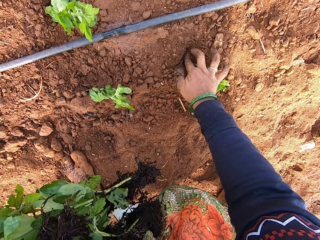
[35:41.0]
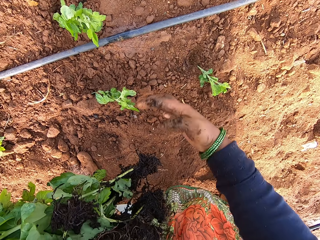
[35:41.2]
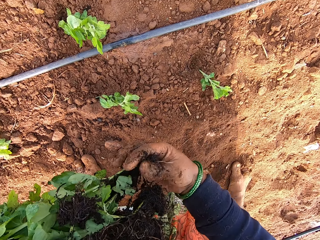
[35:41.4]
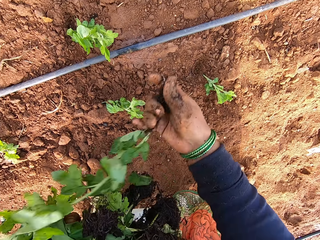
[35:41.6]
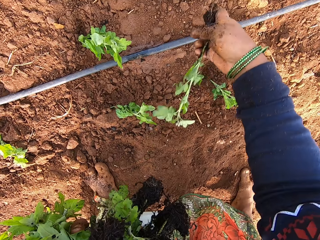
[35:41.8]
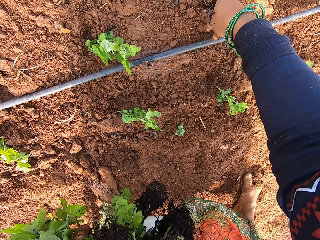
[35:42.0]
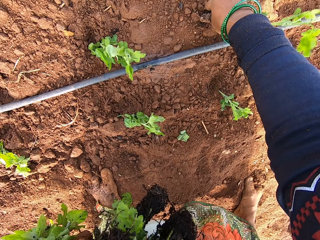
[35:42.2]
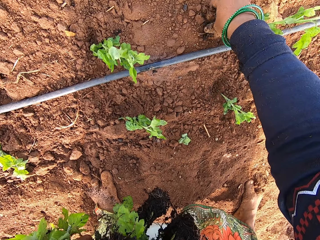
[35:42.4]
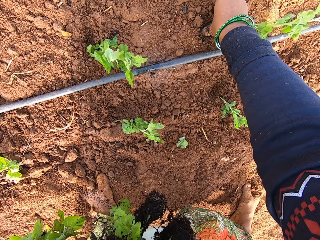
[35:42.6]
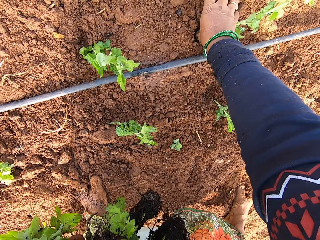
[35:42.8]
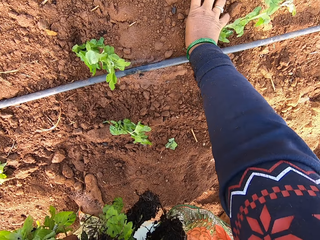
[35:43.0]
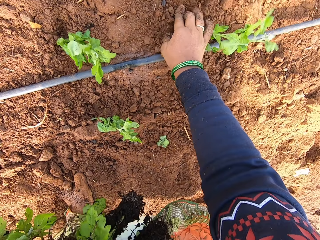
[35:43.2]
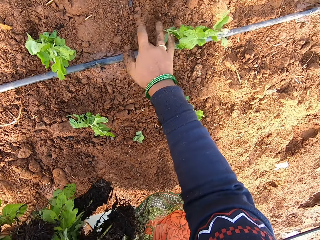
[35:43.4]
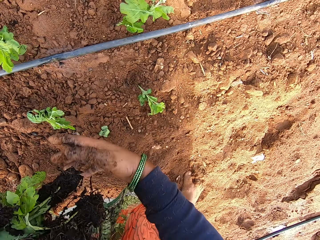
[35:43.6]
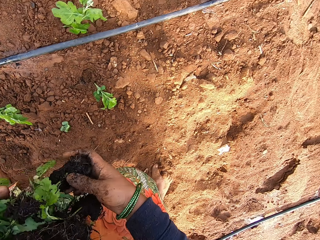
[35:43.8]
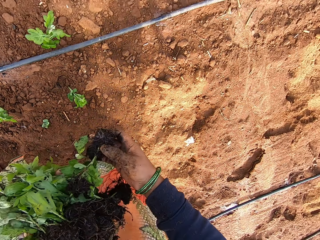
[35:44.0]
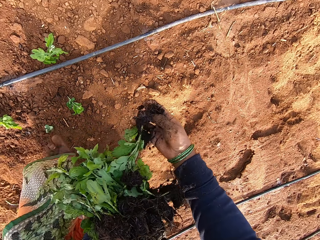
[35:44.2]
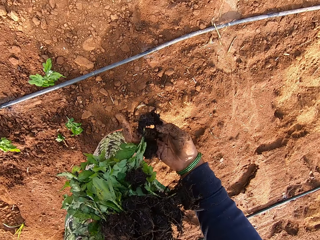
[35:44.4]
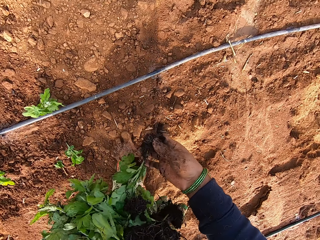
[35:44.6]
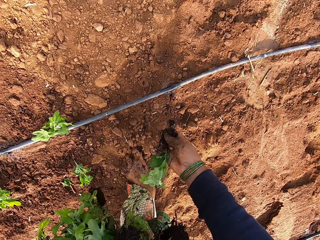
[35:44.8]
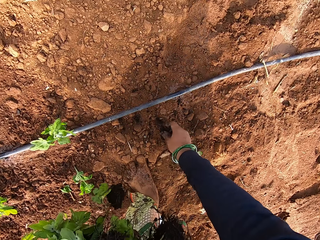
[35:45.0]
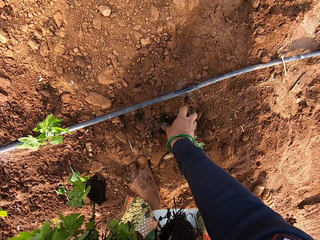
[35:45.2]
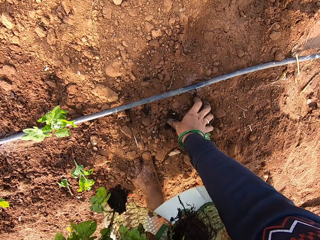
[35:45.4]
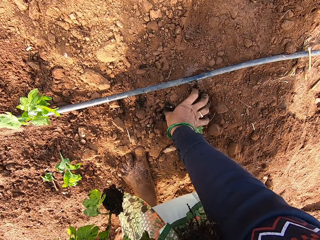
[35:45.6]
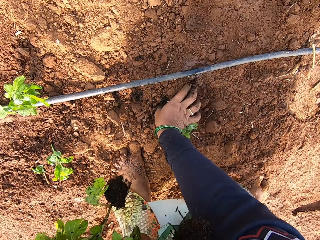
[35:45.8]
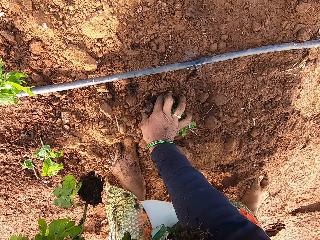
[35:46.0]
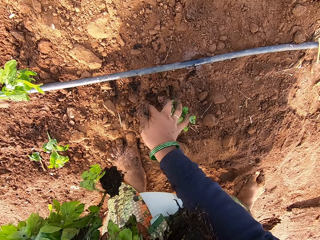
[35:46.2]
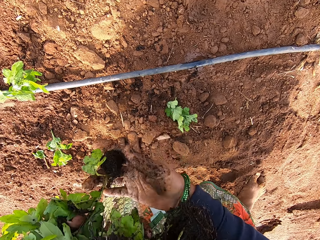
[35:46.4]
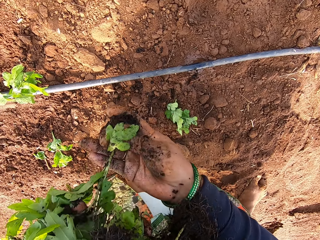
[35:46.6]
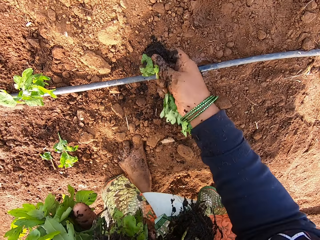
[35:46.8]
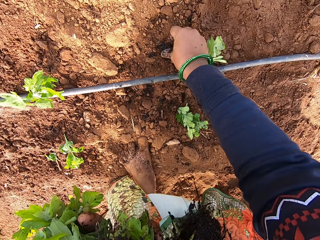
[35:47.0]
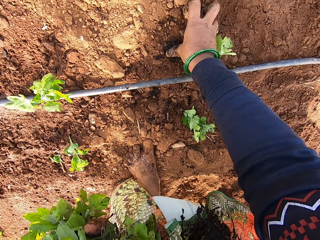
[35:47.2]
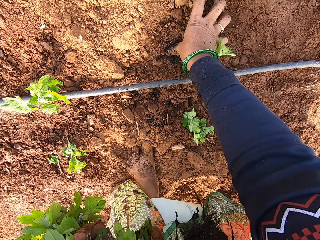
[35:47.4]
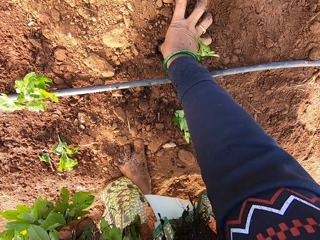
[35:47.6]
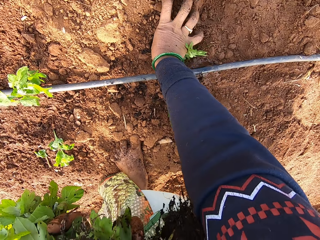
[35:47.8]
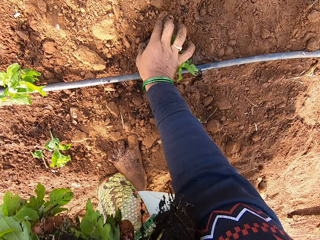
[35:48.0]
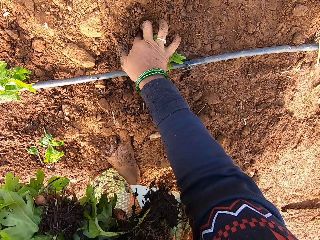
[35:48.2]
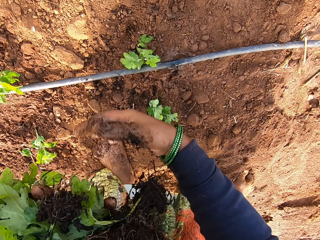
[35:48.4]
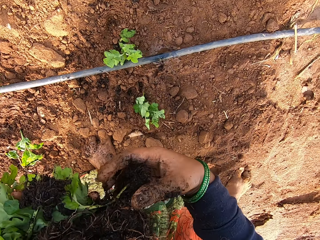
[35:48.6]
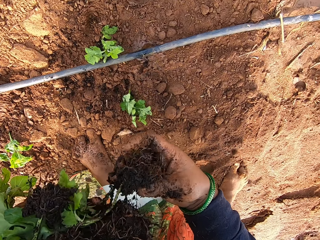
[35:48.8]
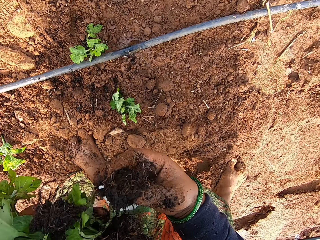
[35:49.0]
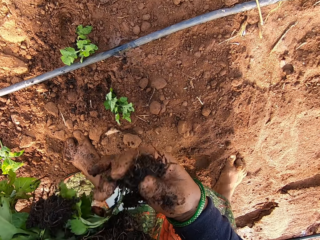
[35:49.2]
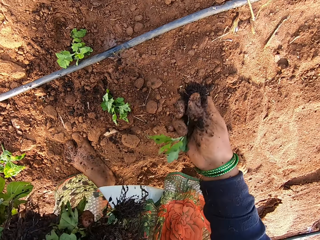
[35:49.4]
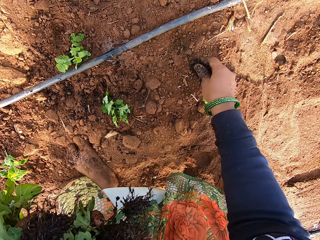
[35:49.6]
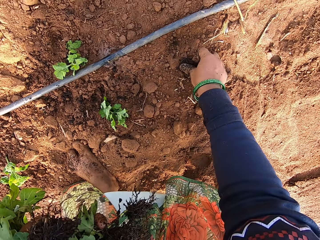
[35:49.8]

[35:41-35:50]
The camera wearer takes a plant from her left hand with her right hand. She puts the plant in the ground with her right hand. She takes the plant from her left hand with her right hand. She puts the plant in the ground with her right hand. She takes the plant from her left hand with her right hand. She puts the plant in the ground with her right hand. She takes the plant from her left hand with her right hand. She puts the plant in the ground with her right hand.

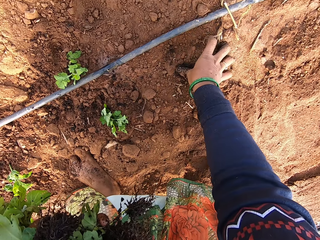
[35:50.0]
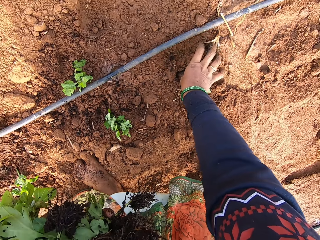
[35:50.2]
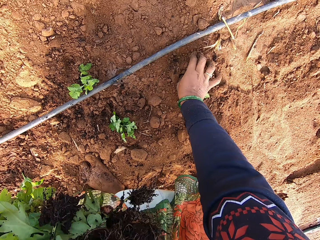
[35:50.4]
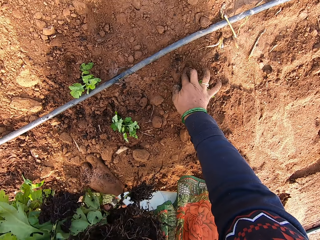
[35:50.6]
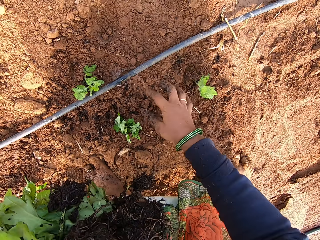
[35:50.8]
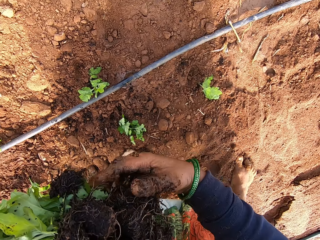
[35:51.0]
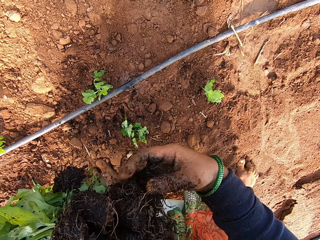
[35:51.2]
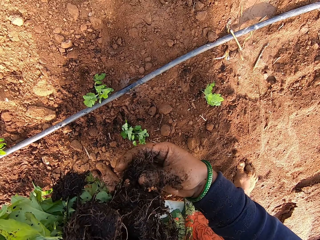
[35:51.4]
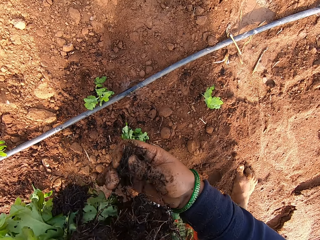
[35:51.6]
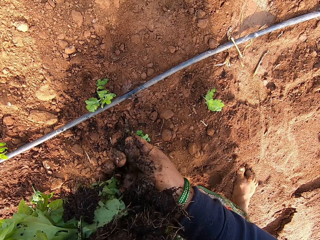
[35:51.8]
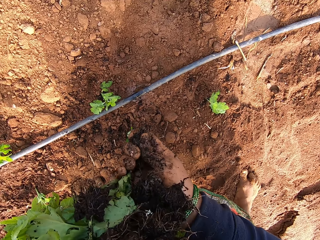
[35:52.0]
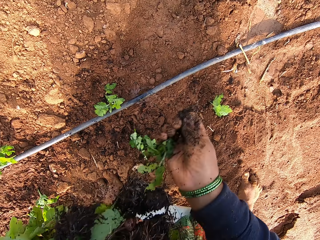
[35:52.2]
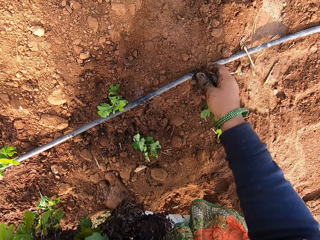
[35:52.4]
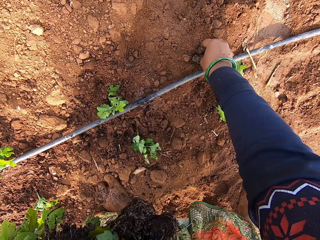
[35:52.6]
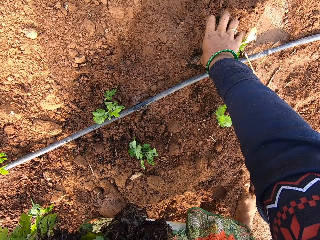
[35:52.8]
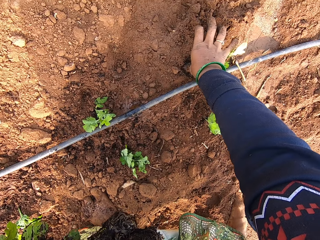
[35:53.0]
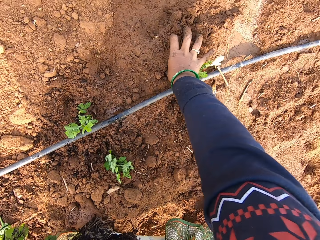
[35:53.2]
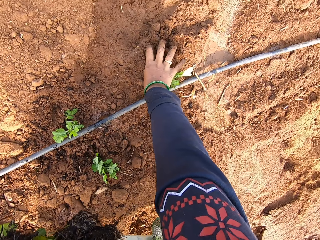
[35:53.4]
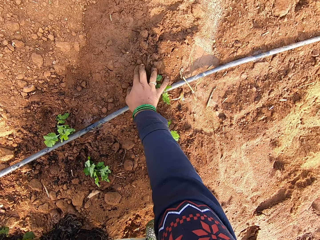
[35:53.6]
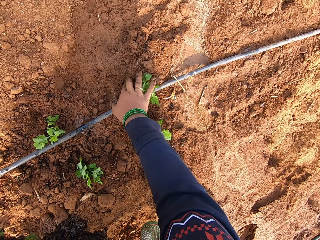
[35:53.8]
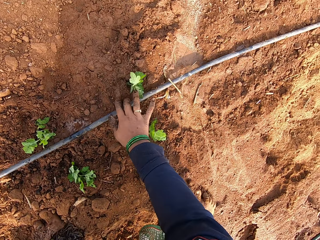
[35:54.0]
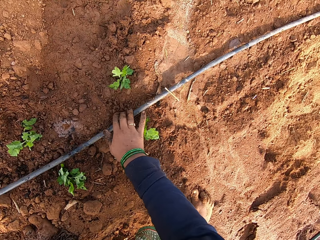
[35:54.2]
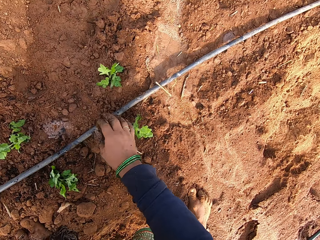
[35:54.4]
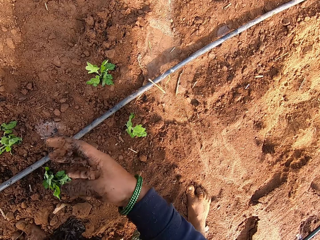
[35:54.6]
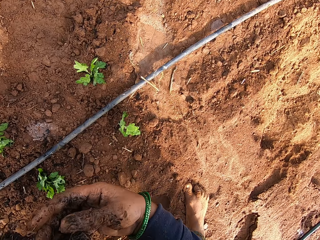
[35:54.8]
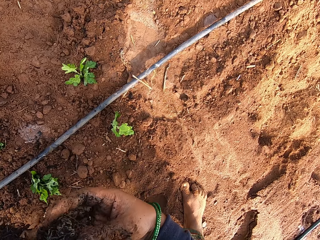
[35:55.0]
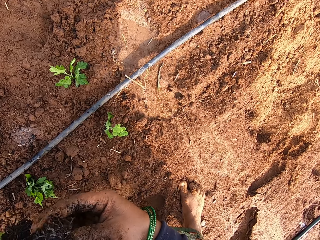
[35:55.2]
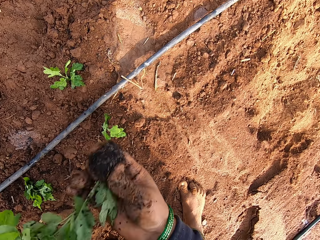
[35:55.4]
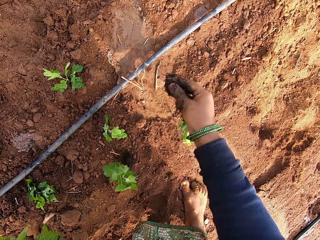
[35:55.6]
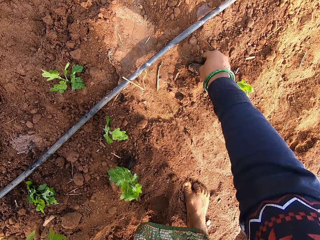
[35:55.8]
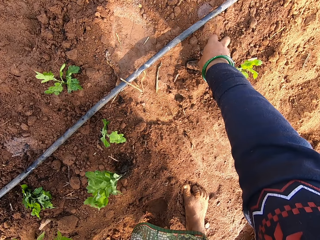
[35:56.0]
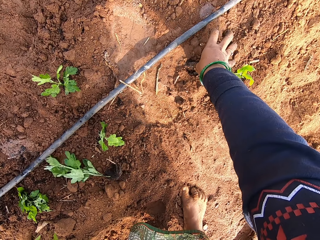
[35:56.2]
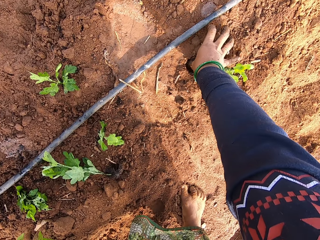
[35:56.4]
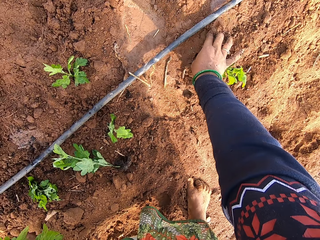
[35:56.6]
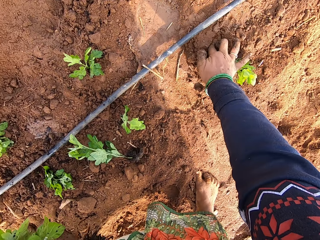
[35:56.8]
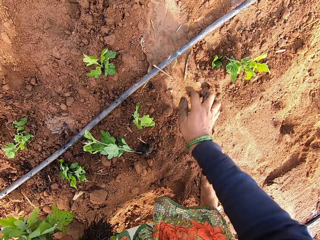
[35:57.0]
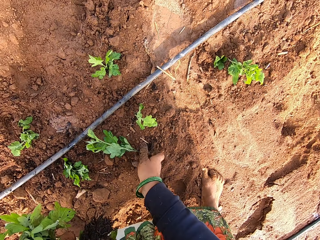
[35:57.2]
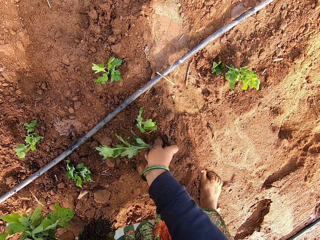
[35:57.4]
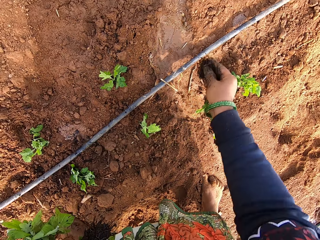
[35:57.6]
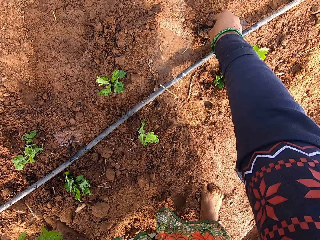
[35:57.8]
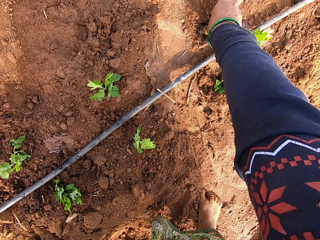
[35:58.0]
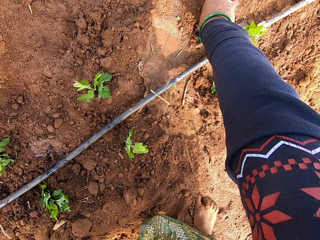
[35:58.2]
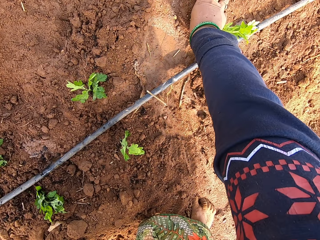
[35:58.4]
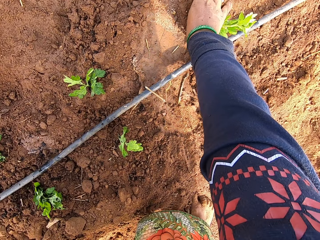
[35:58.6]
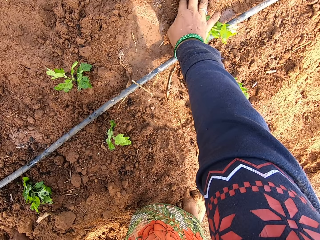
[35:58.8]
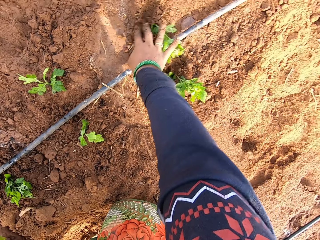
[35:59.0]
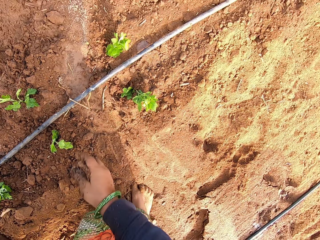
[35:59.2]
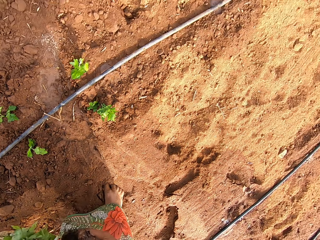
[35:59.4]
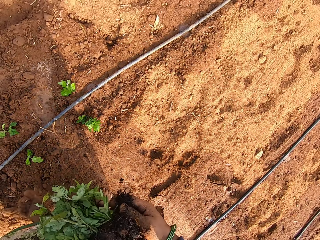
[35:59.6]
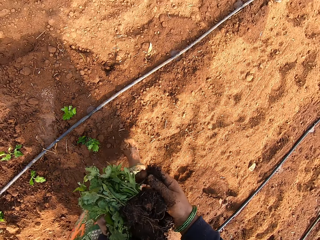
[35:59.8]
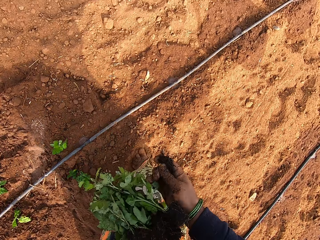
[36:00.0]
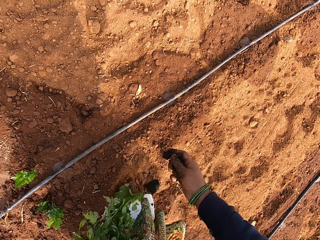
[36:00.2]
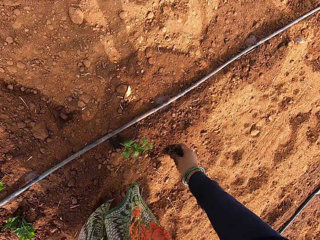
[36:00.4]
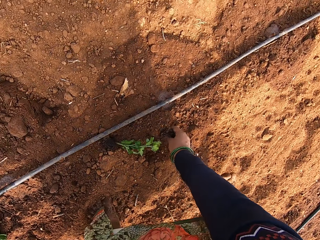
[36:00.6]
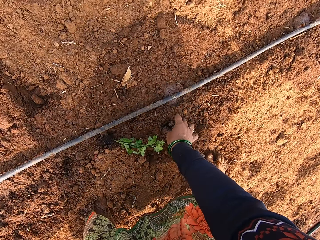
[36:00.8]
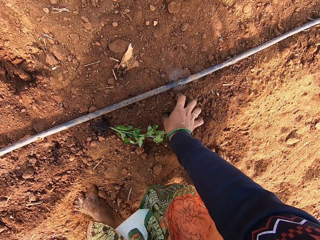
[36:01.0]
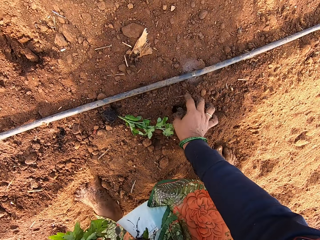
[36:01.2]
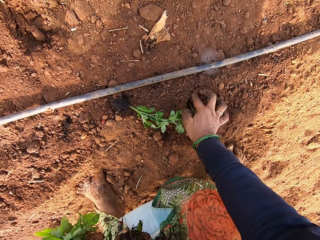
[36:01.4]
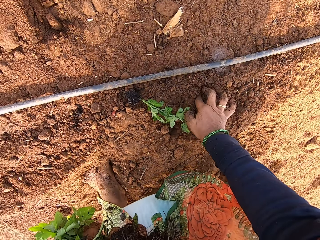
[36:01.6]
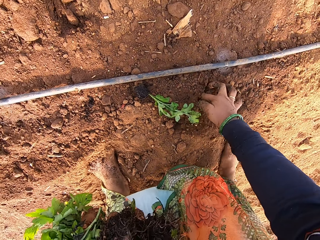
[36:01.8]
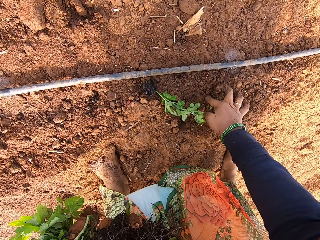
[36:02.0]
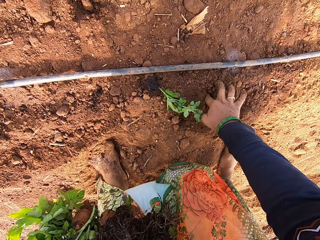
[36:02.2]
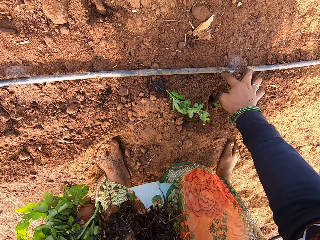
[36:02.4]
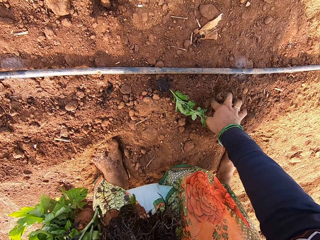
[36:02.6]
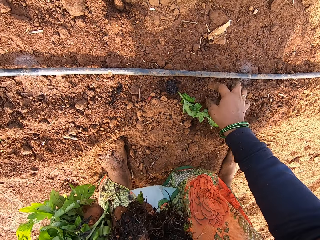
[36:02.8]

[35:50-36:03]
The camera wearer takes a plant from her left hand with her right hand. She puts the plant in the ground with her right hand. She touches the water pipe. She takes the plant from her left hand with her right hand. She puts the plant in the ground with her right hand. She picks the plant from the ground with her right hand. She puts the plant in the ground with her right hand. She takes the plant from her left hand with her right hand. She puts the plant in the ground with her right hand. She digs a hole with the right hand fingers.
